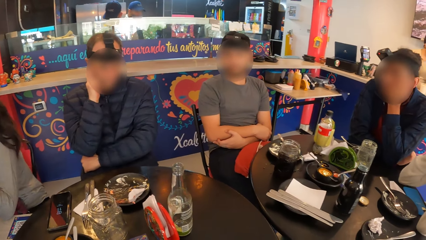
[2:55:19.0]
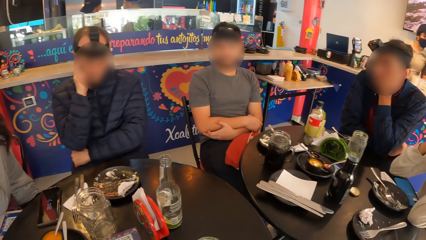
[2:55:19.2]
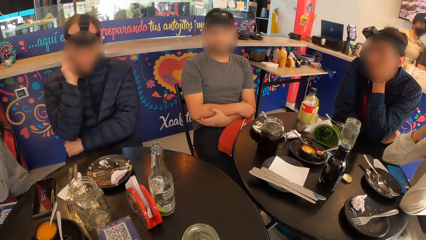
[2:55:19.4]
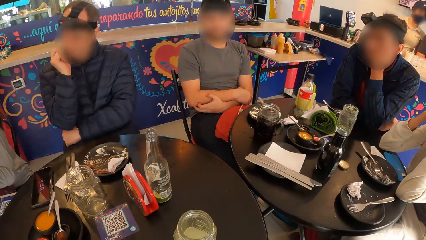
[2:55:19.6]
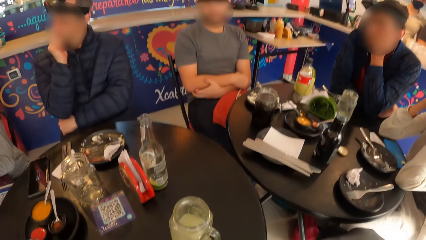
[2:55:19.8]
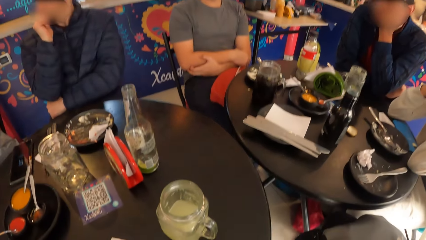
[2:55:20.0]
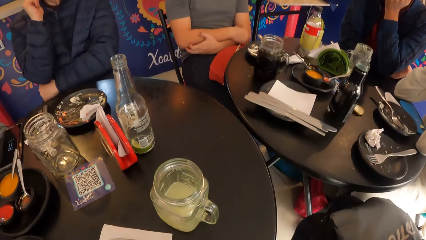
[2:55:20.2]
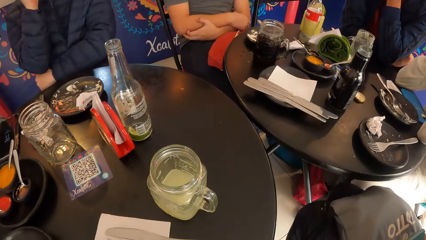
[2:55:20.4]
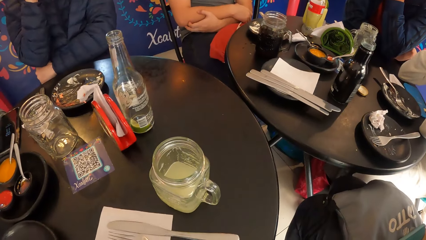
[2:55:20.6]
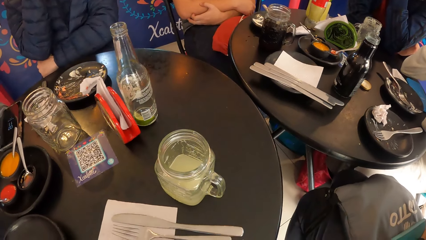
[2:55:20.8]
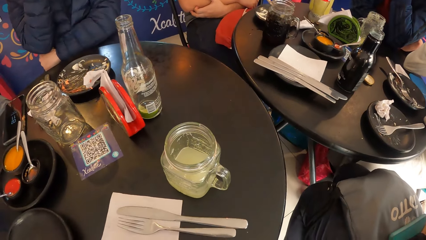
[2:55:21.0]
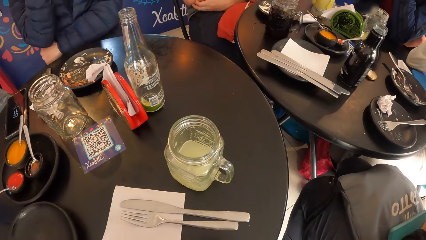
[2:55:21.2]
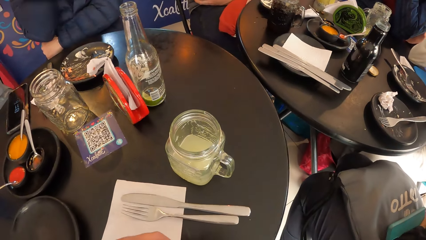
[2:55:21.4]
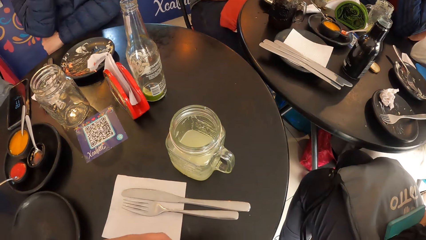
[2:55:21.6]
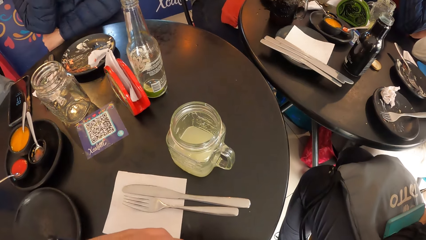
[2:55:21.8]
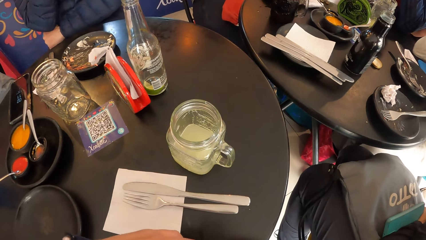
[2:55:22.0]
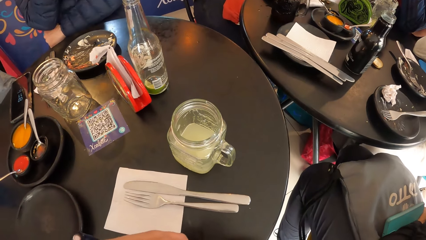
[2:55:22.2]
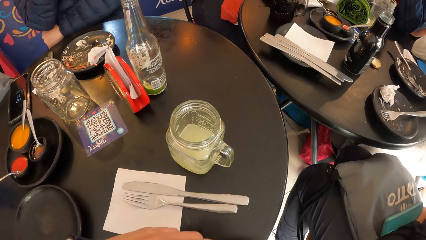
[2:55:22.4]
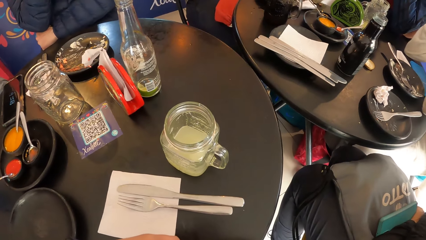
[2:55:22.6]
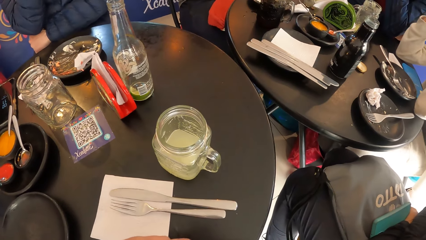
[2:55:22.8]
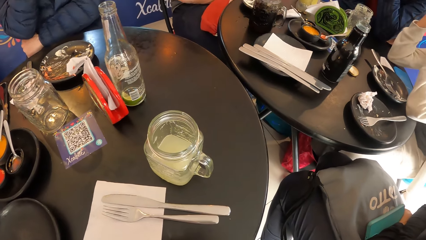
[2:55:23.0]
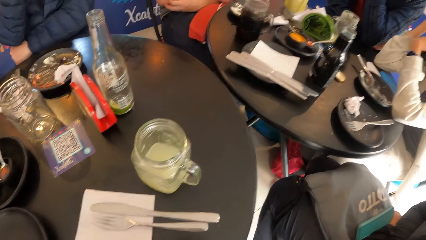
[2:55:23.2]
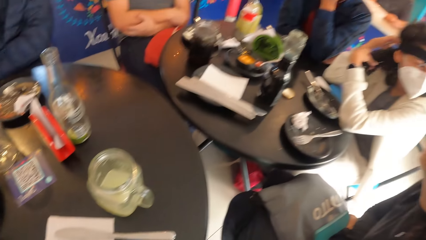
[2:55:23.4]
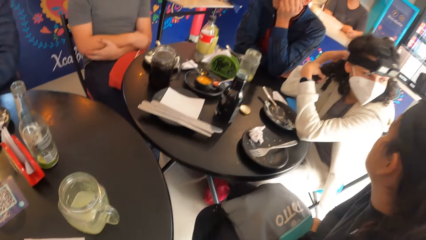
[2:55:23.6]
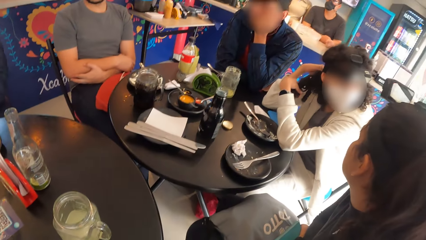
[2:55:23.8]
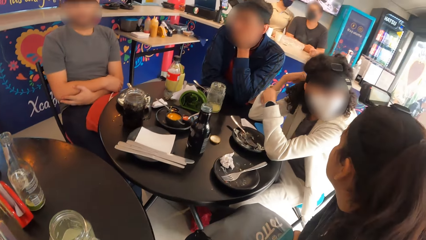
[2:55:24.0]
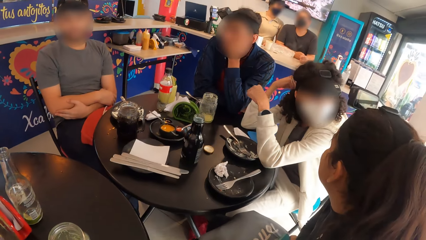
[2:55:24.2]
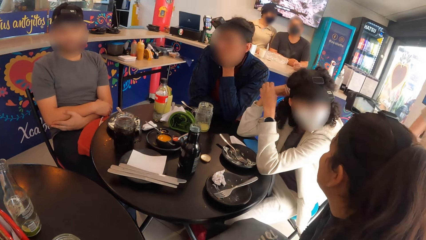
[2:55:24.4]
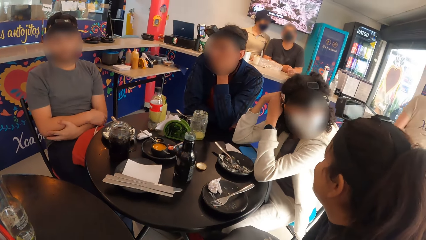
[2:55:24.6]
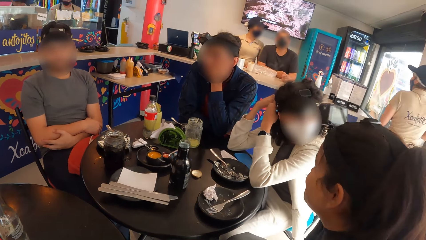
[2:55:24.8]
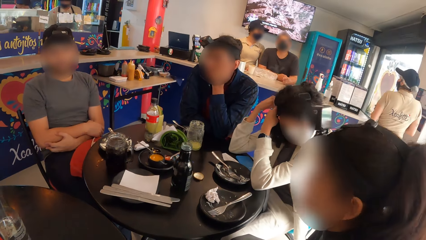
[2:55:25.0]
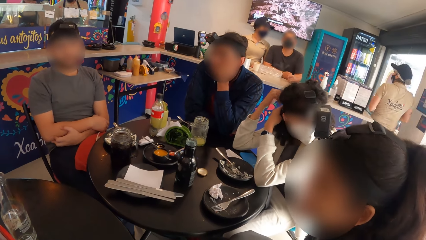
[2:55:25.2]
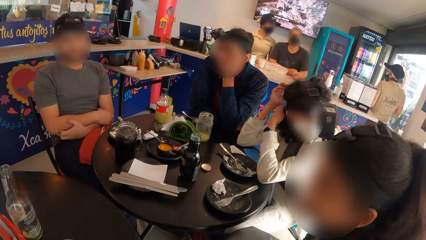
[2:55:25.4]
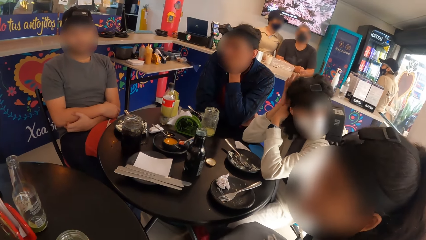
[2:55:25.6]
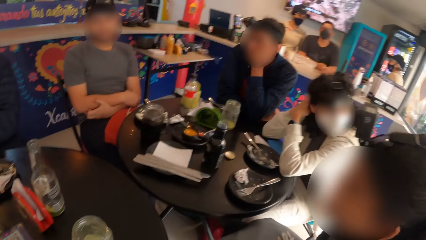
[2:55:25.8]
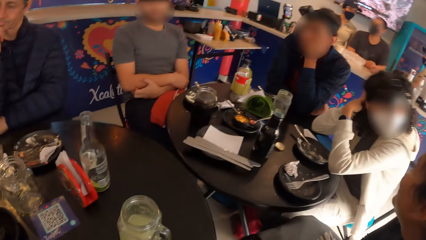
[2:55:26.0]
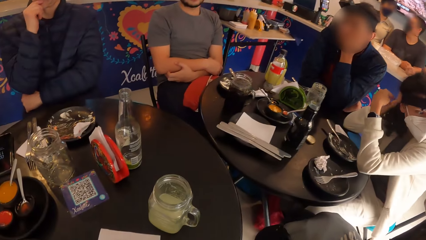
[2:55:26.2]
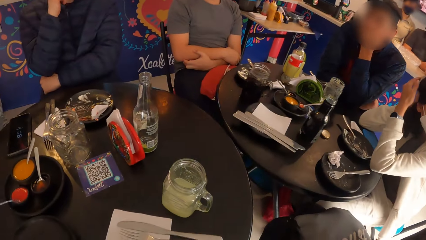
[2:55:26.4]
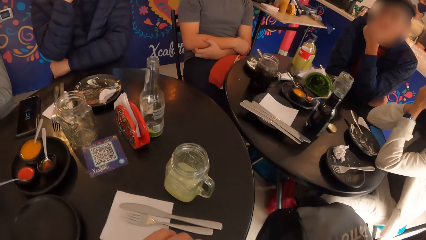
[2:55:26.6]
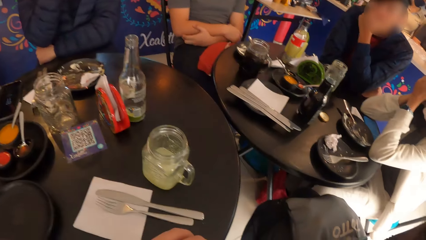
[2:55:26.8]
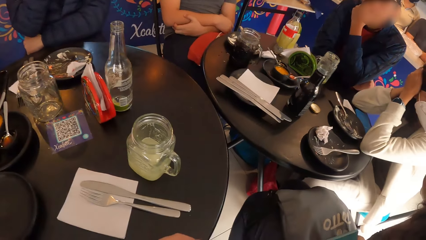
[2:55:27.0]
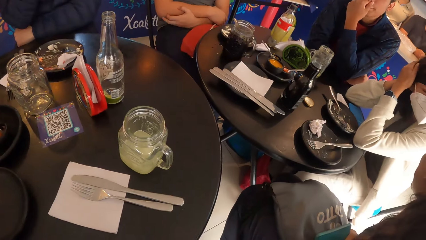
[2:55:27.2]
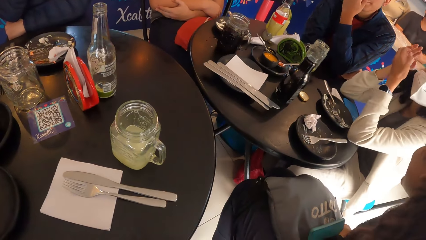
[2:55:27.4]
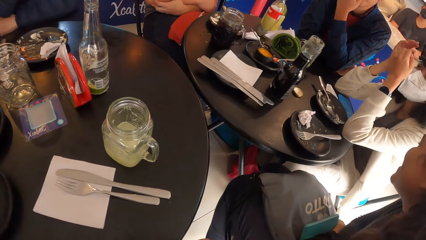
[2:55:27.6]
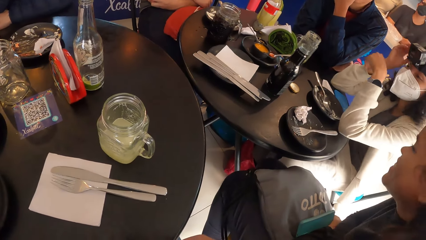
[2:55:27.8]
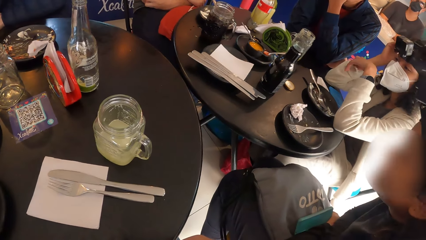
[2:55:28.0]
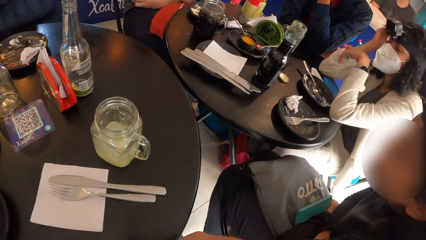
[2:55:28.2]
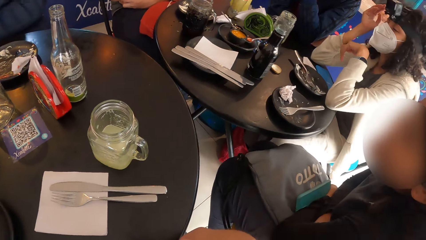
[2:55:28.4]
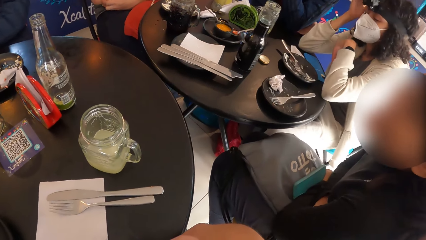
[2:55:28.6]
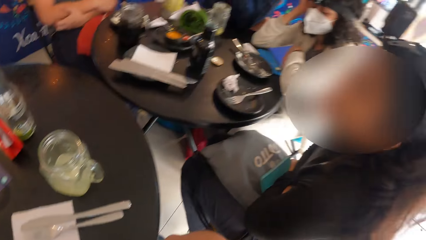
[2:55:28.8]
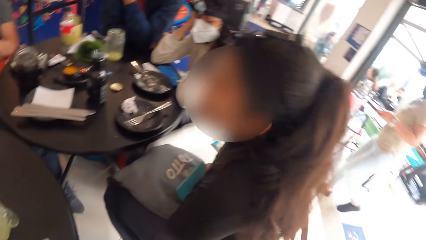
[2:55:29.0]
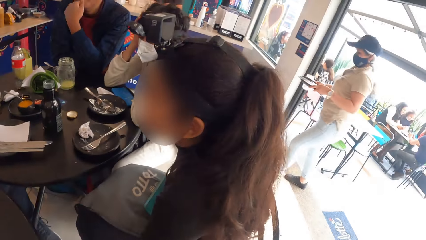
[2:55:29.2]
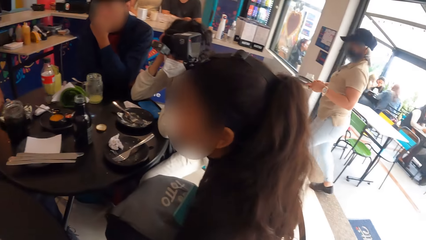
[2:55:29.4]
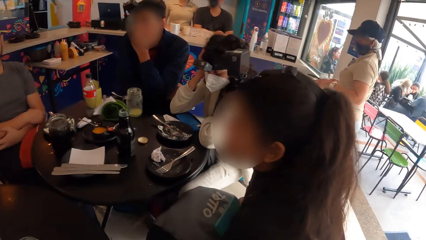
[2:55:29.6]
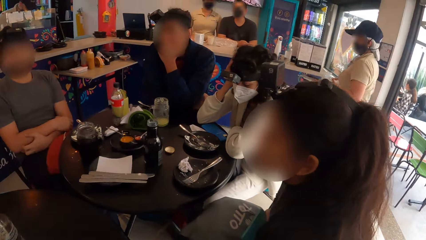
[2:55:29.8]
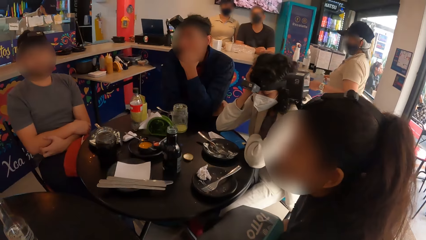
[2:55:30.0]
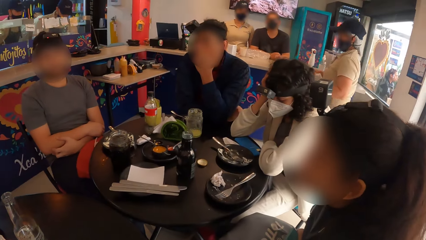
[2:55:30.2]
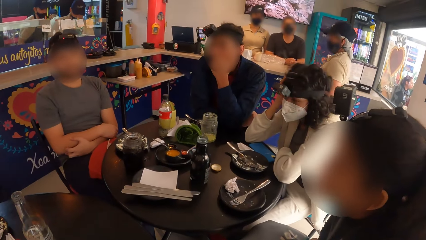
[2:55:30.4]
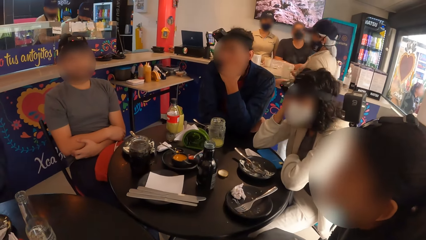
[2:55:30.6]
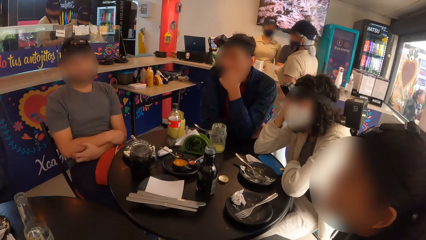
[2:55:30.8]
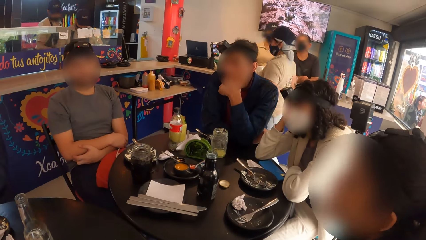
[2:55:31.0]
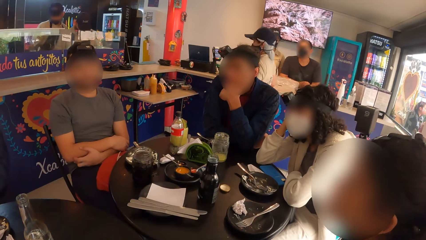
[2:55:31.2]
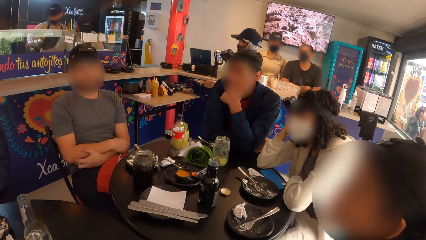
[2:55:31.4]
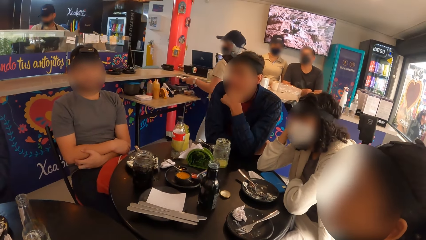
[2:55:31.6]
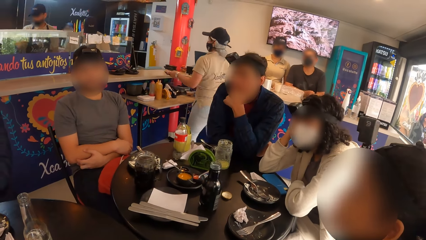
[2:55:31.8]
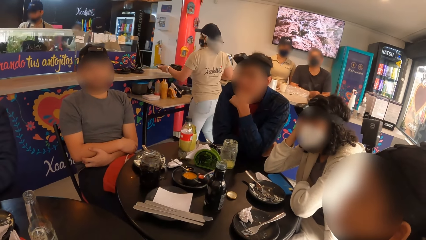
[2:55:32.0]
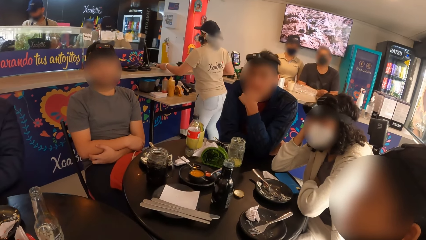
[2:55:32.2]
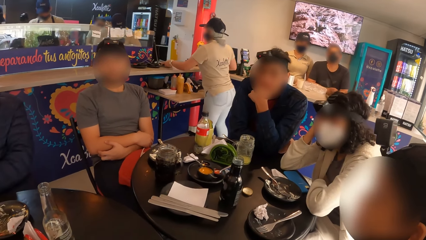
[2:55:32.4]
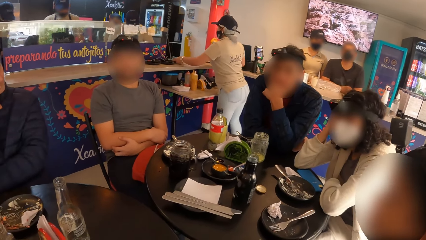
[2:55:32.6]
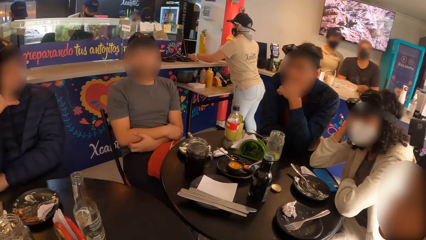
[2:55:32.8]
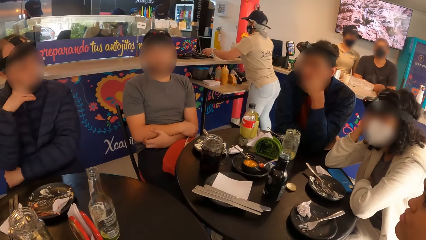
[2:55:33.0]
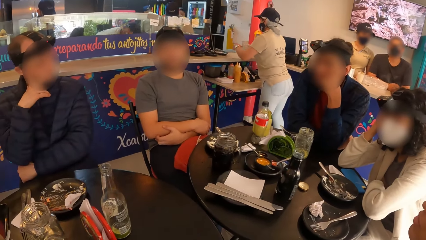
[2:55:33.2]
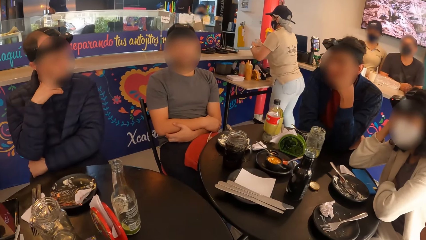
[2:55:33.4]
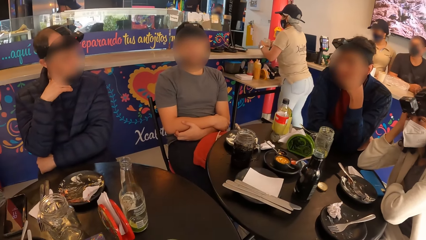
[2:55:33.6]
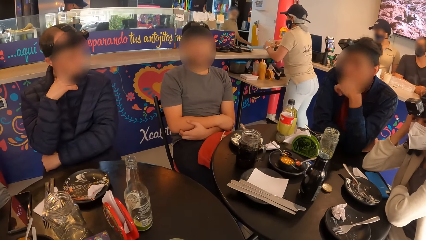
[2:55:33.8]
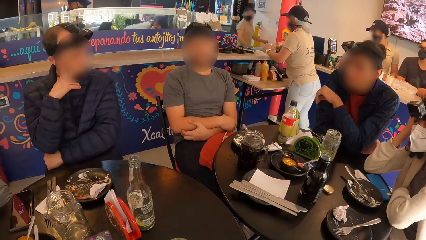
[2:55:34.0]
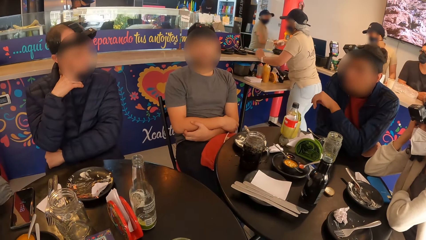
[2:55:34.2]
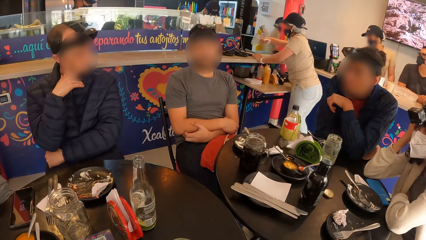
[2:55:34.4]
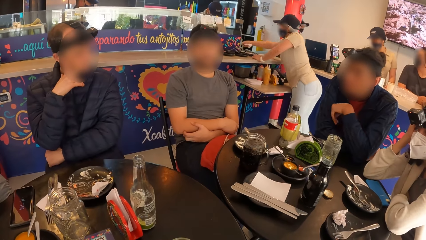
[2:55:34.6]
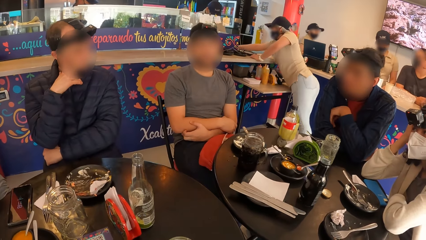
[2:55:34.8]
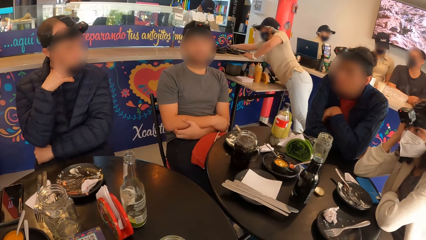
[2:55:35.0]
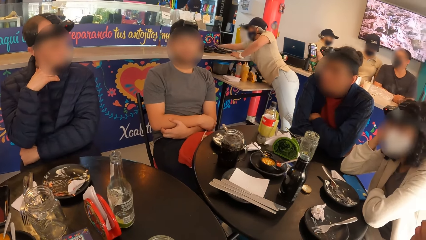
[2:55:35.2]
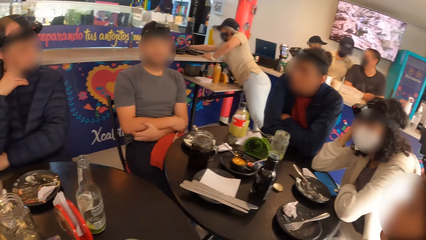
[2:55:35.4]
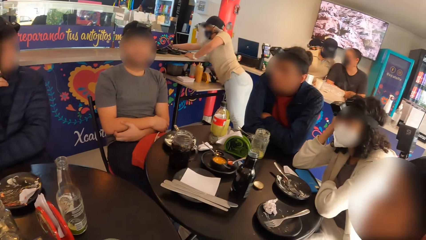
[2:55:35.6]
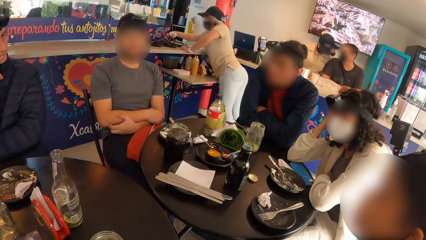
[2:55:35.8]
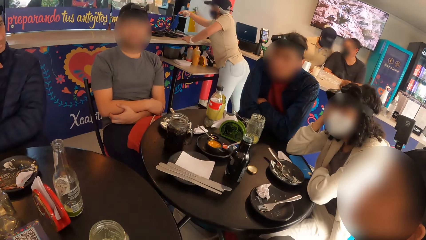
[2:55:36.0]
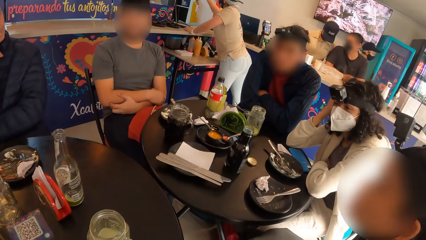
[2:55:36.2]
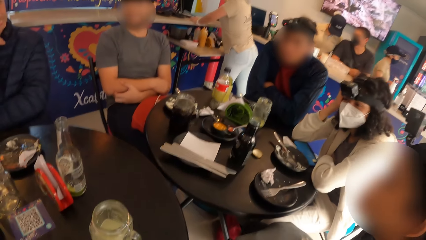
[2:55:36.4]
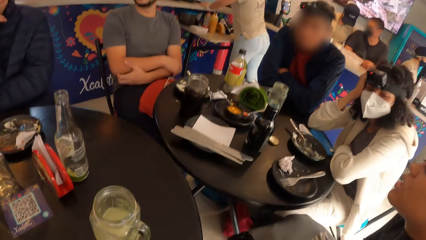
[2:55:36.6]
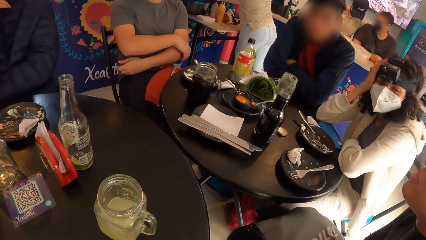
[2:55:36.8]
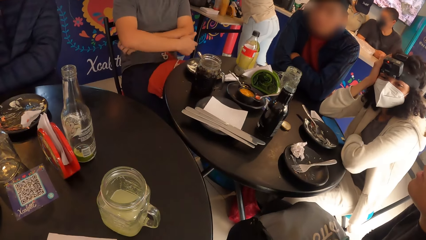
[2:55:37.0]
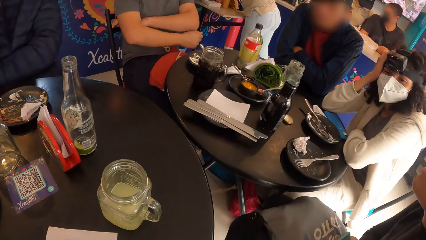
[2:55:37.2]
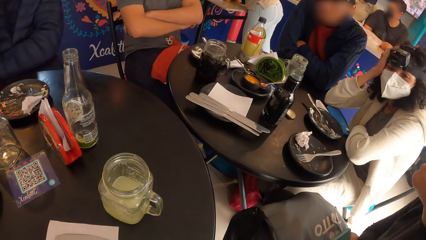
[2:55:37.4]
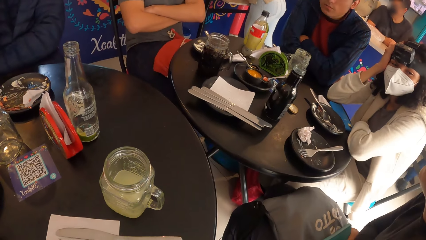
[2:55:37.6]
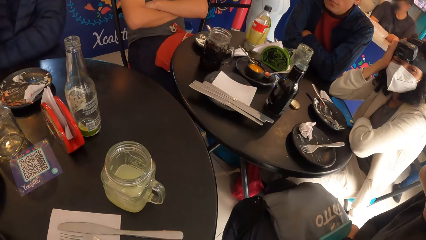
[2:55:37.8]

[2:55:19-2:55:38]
The woman interacts with a man. The woman touches her hair with both hands. The woman touches her face with her right hand. Another man folds his hands.
